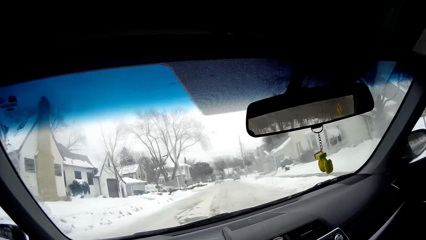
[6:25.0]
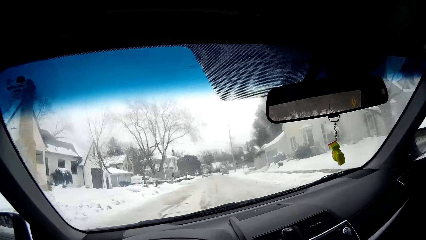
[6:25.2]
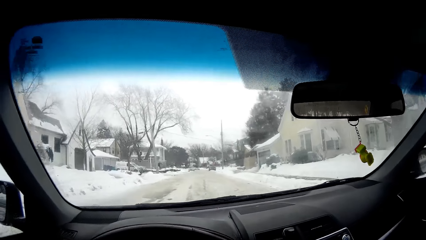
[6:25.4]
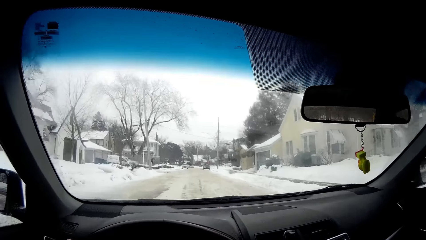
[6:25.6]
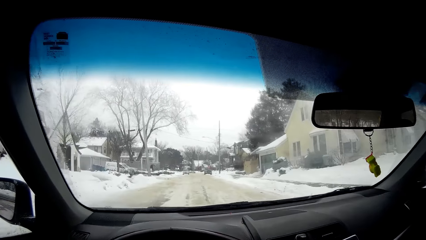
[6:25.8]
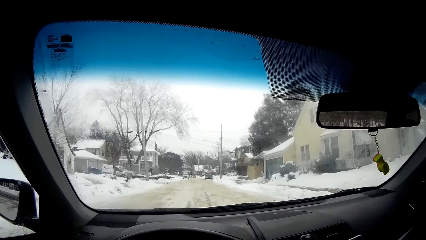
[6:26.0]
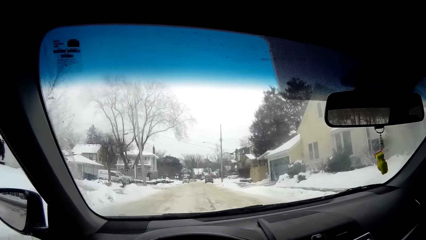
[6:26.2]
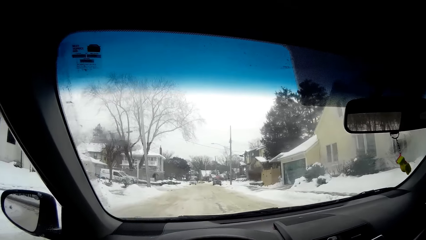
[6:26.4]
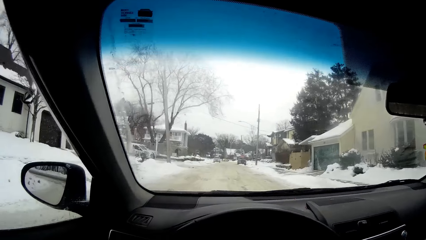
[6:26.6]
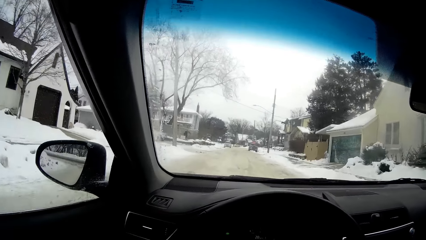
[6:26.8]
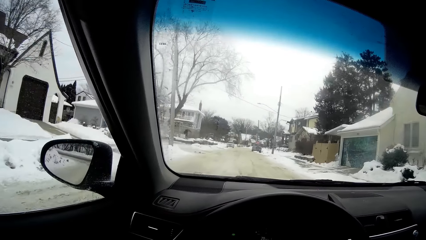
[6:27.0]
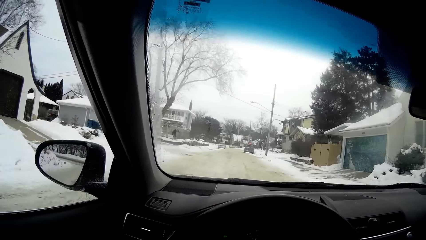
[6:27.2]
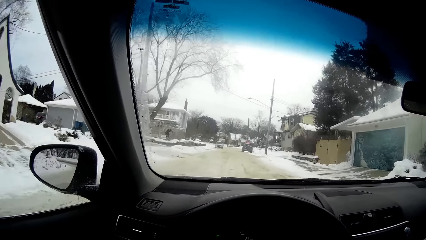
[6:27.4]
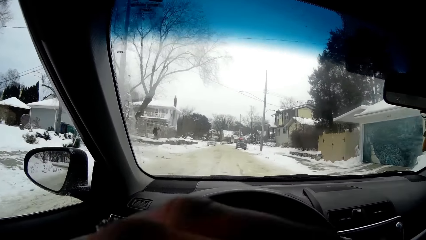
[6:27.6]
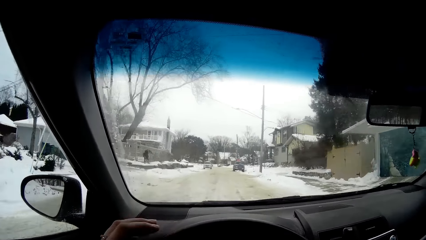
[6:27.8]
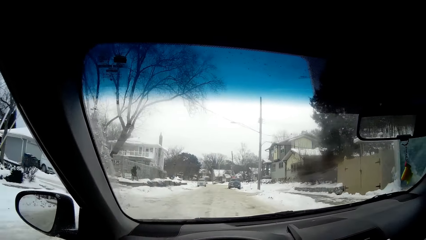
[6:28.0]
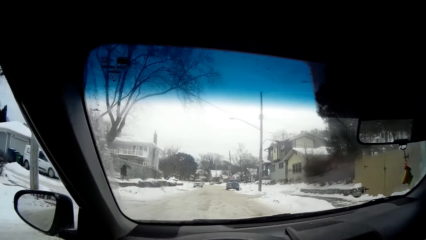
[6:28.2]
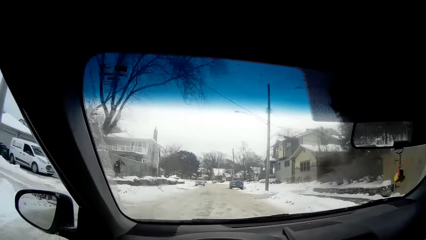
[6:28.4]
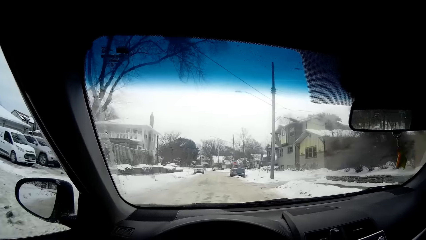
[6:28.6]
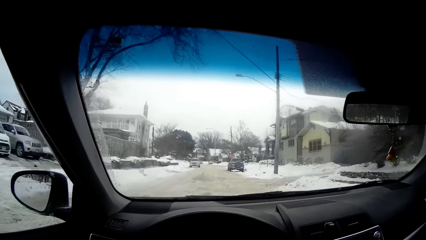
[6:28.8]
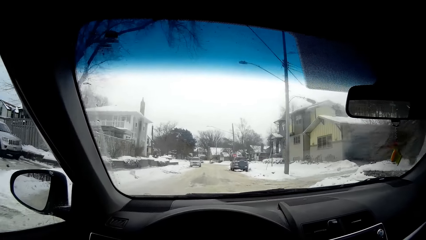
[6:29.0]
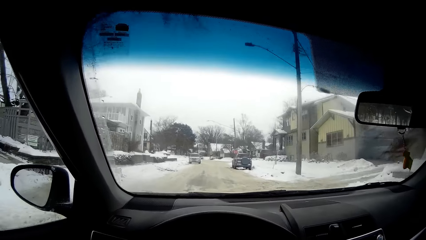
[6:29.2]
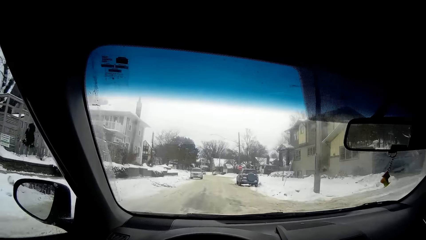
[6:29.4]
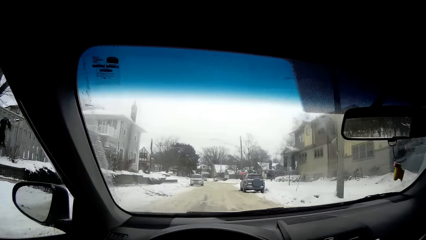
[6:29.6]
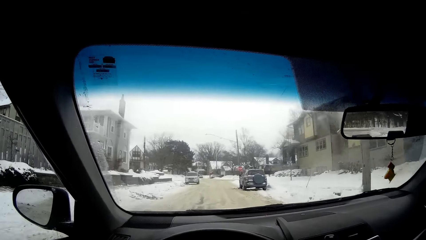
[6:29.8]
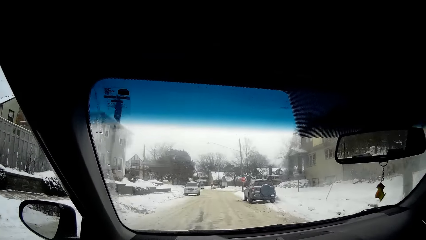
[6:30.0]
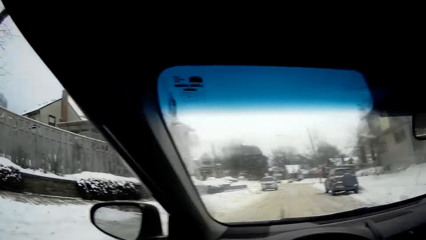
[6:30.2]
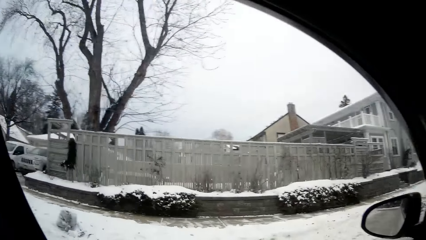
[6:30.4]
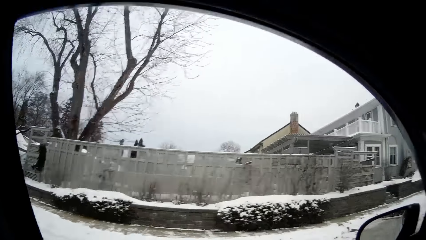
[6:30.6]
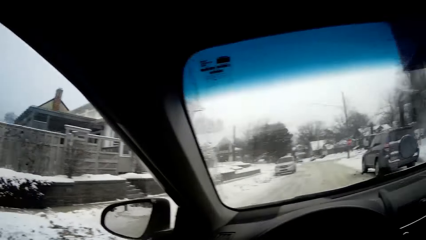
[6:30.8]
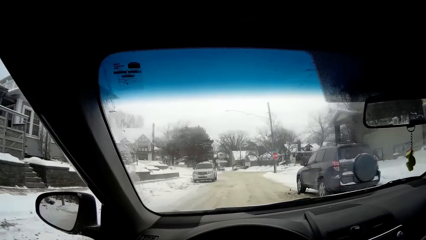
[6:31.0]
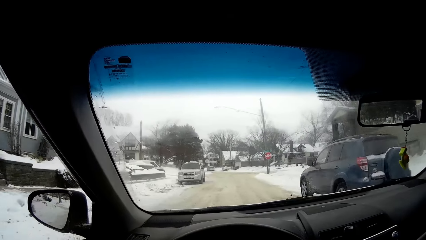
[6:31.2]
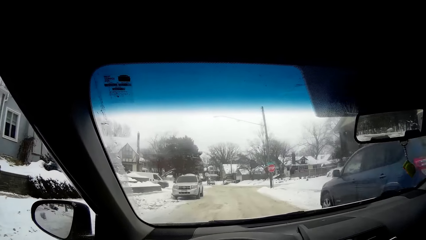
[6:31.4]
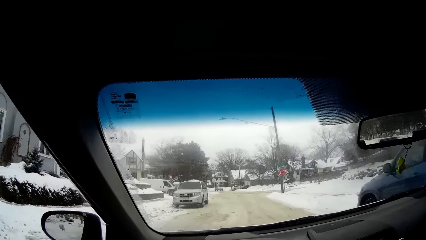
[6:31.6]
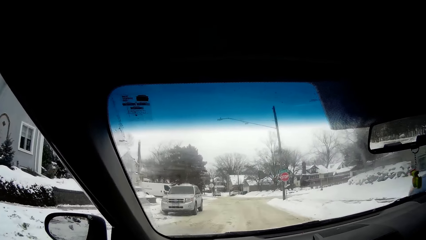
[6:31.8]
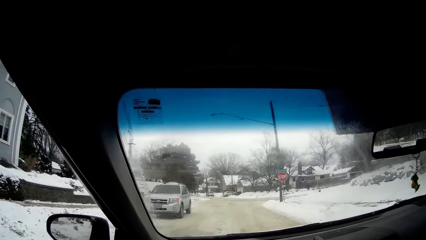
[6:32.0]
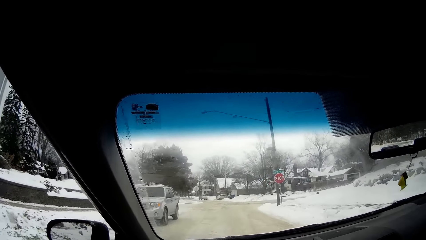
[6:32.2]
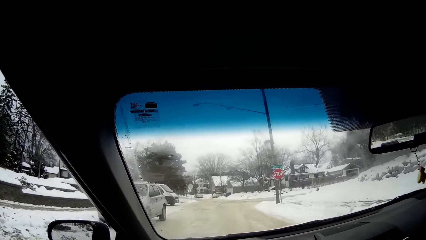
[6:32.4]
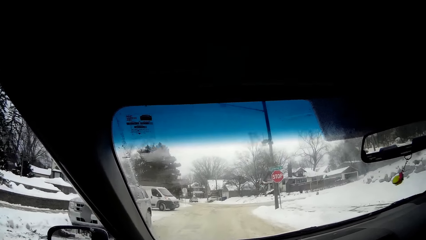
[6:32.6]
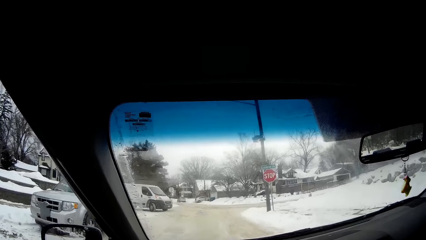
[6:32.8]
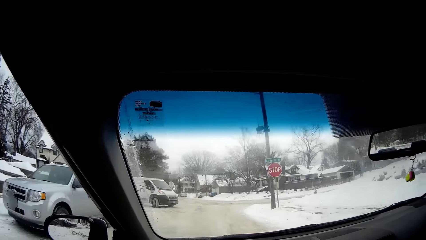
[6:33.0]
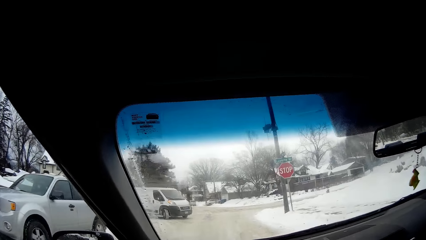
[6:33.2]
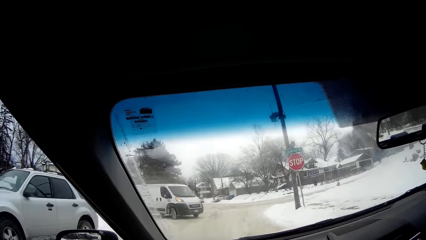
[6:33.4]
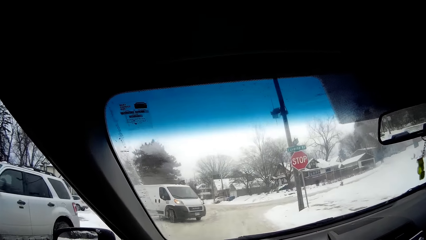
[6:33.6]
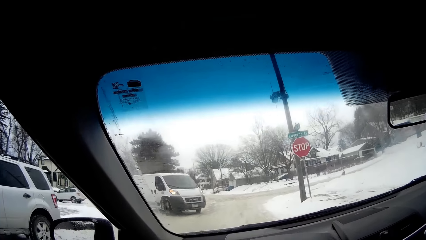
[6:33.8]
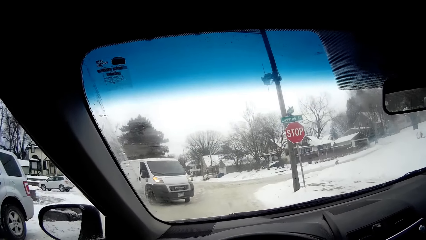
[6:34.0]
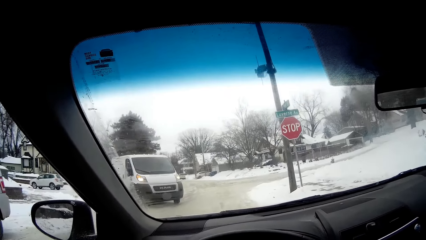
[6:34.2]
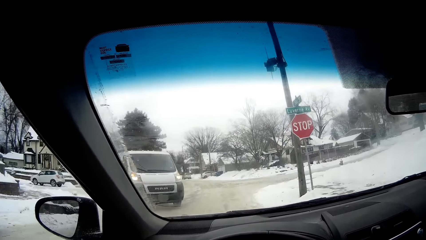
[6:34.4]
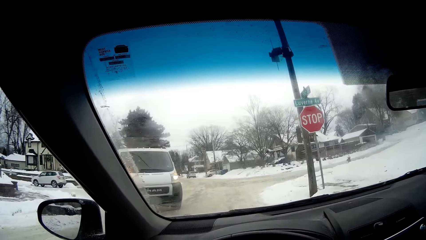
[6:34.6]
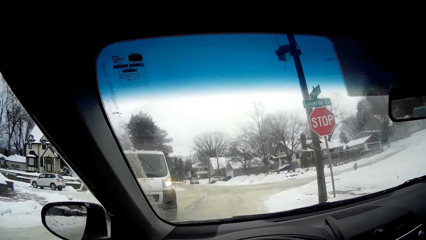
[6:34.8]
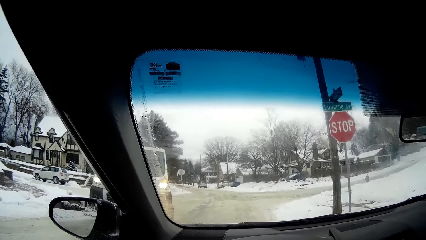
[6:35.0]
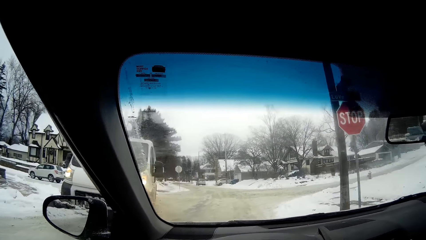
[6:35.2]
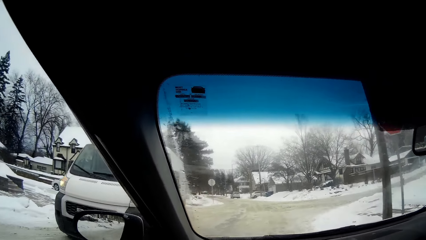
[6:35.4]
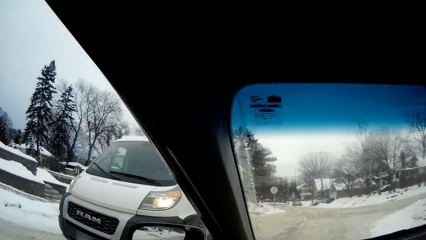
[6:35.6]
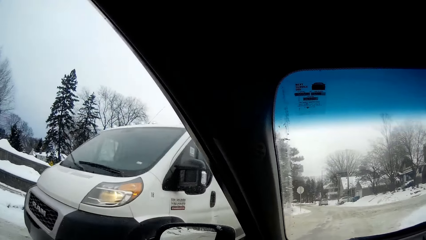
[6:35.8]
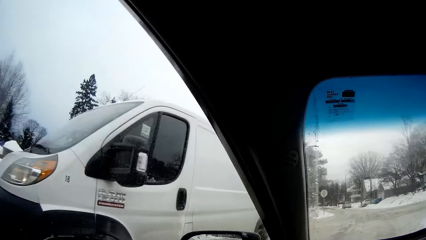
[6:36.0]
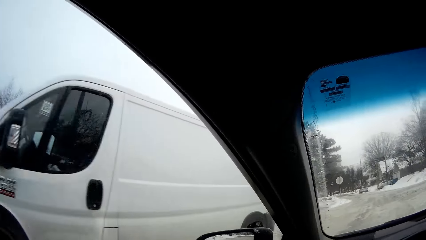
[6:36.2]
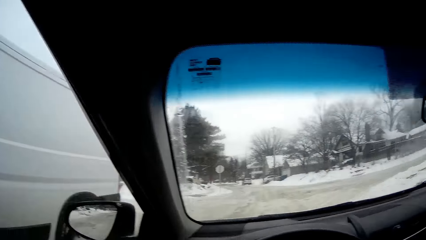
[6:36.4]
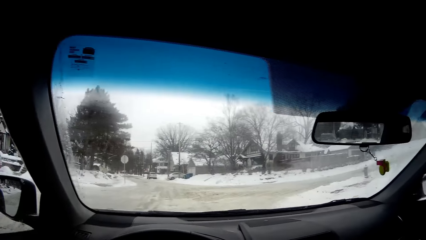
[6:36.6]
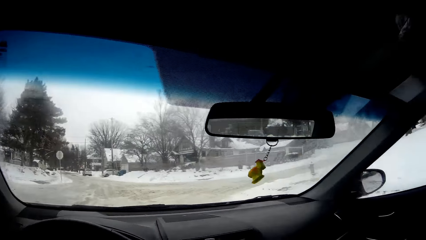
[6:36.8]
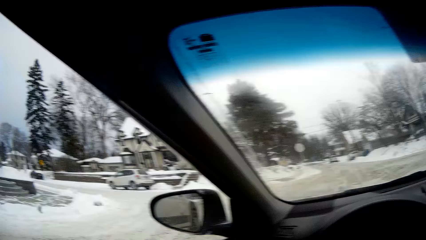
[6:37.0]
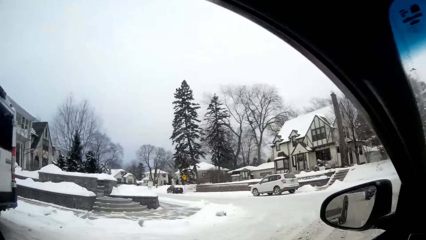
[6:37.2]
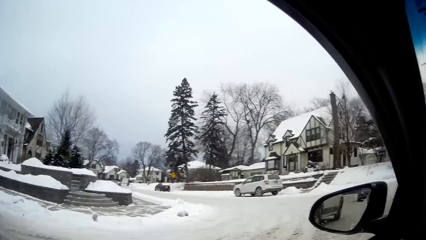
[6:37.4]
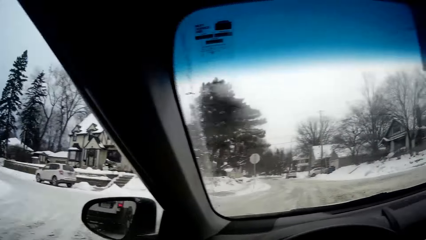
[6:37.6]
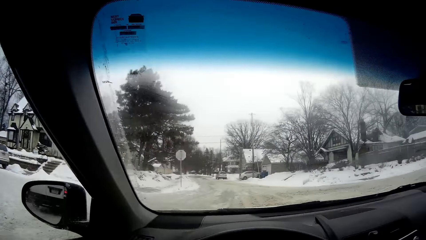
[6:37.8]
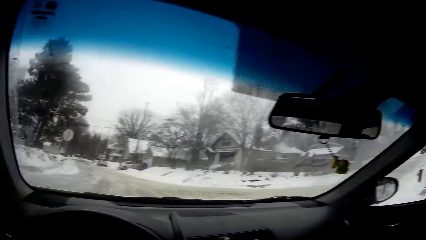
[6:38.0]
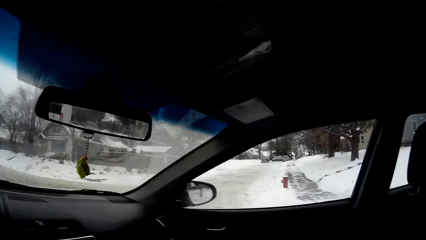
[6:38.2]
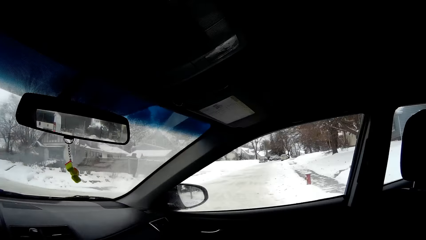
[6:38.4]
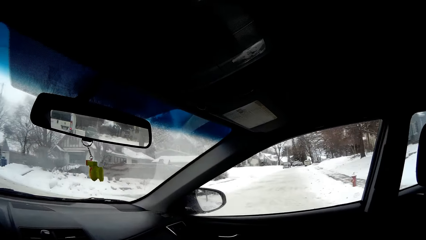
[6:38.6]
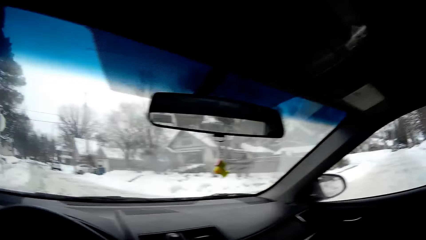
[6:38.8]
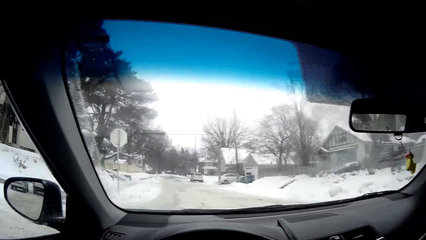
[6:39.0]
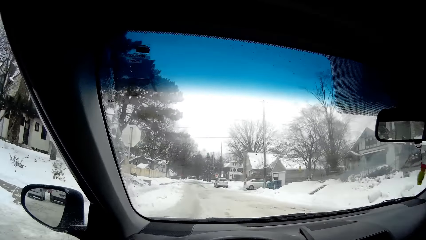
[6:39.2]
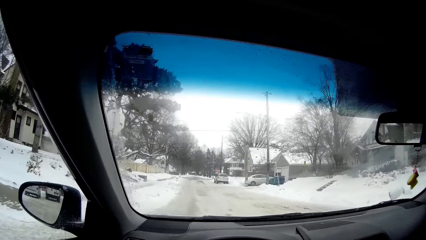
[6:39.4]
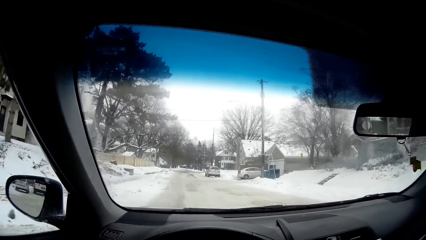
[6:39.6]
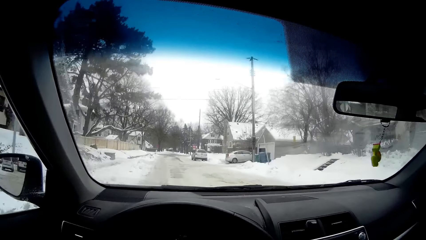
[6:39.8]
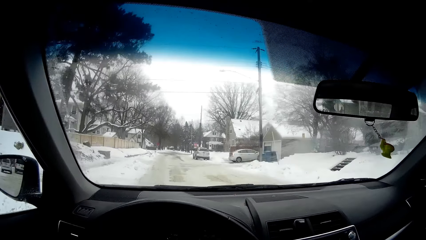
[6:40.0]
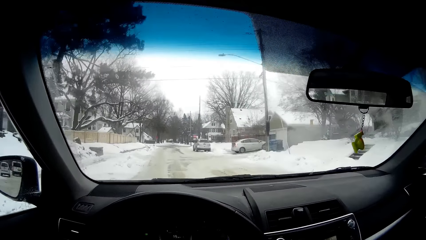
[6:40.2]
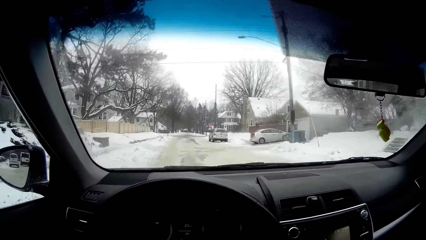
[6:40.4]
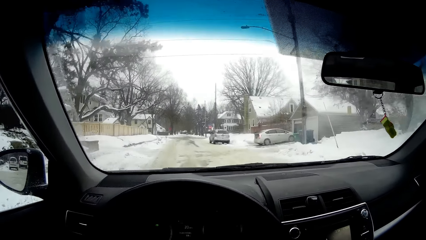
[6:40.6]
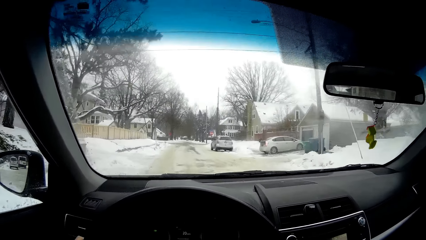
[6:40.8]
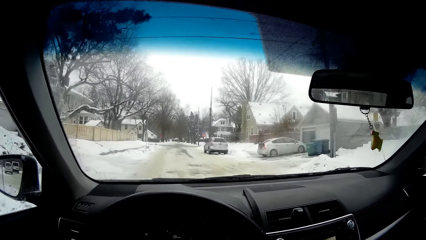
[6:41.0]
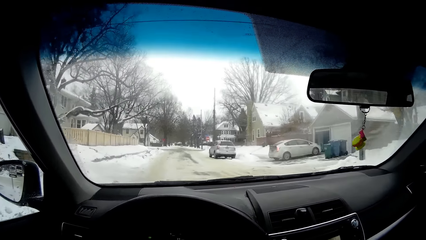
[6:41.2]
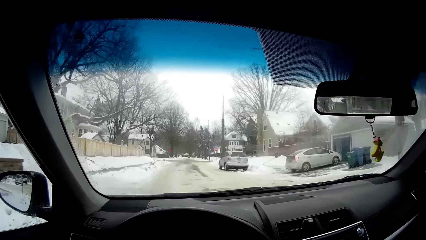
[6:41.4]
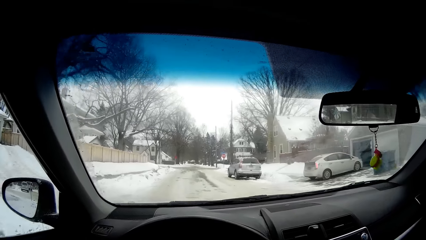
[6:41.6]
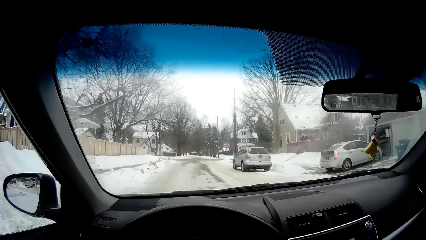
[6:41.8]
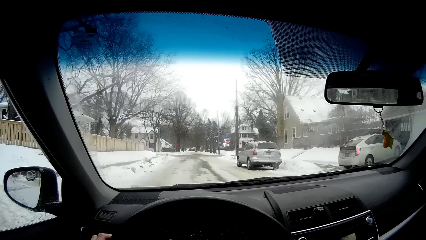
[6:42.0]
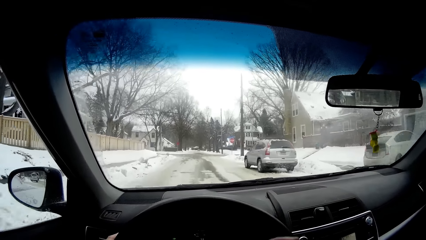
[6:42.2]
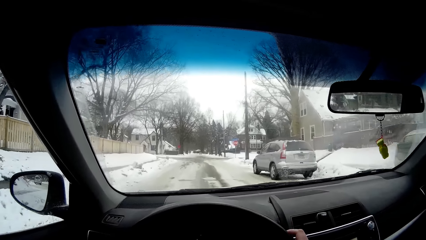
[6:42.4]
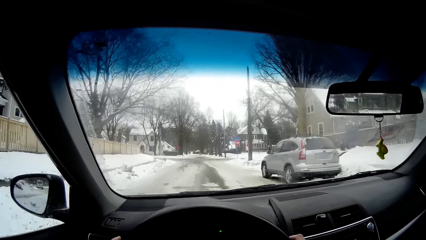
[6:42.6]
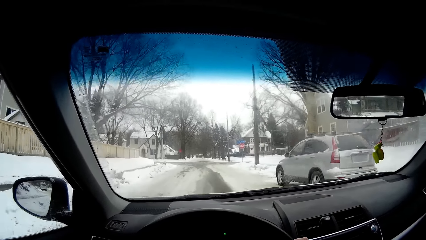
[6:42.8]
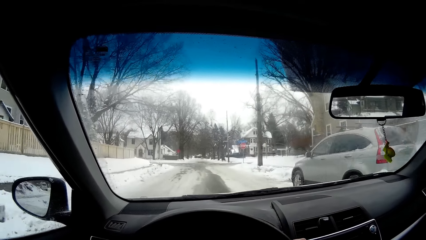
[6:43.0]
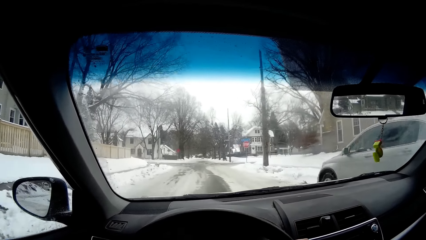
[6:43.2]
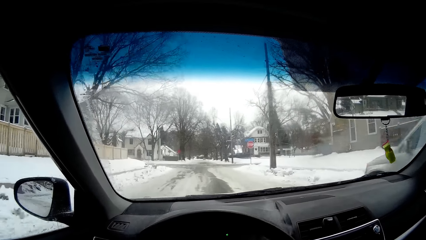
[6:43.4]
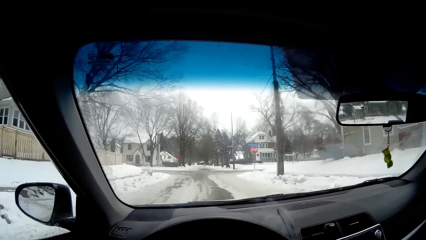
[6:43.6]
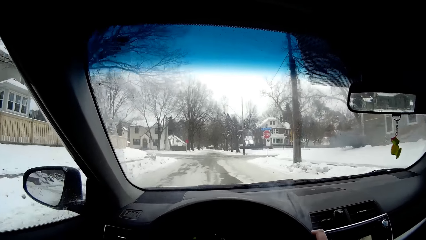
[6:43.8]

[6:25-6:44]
The camera wearer looks through the window. They slow down the car. They look through the window. They look on the other side.
